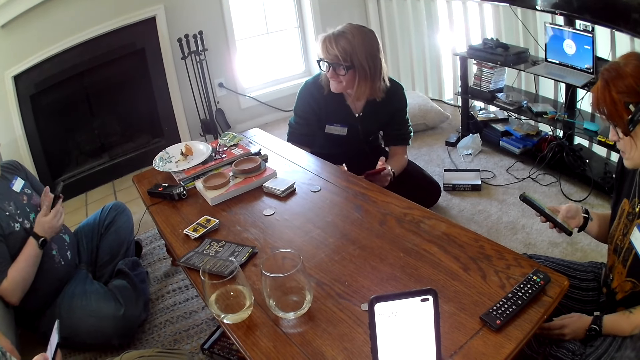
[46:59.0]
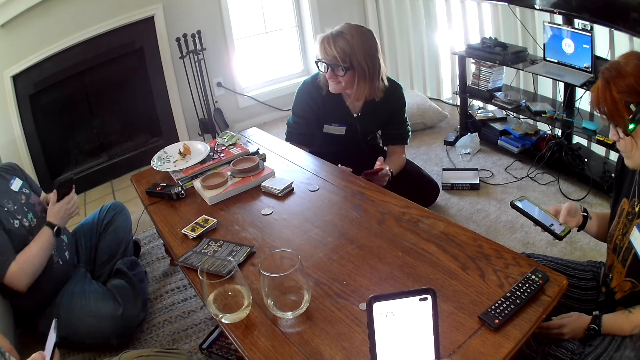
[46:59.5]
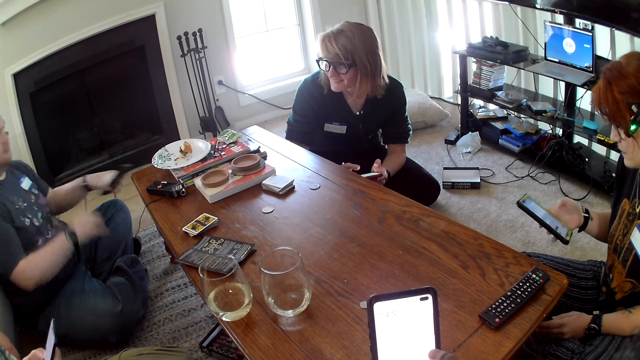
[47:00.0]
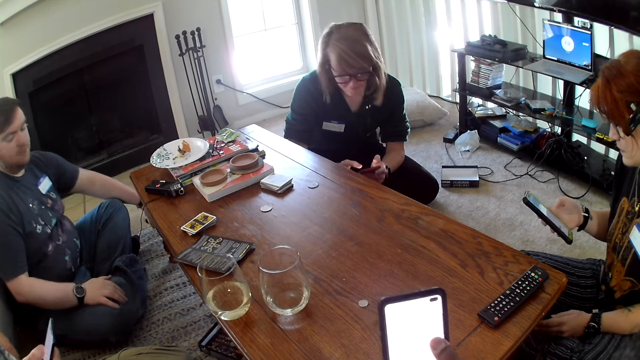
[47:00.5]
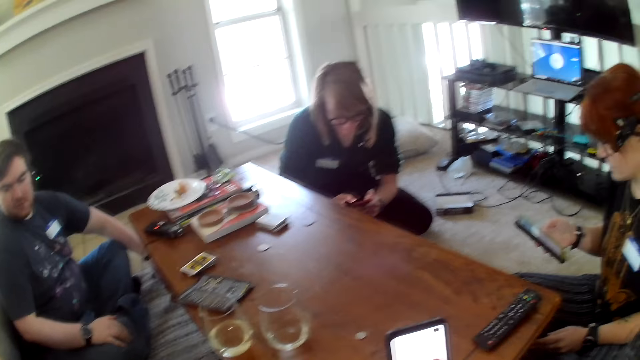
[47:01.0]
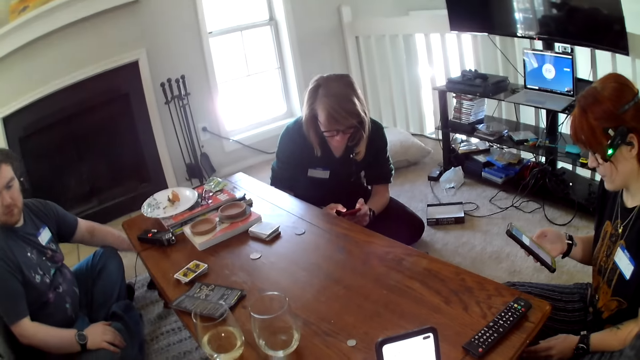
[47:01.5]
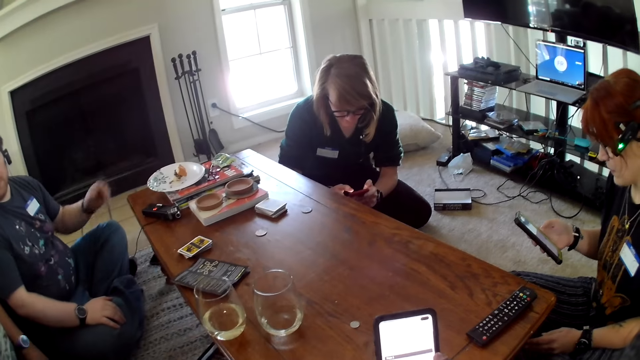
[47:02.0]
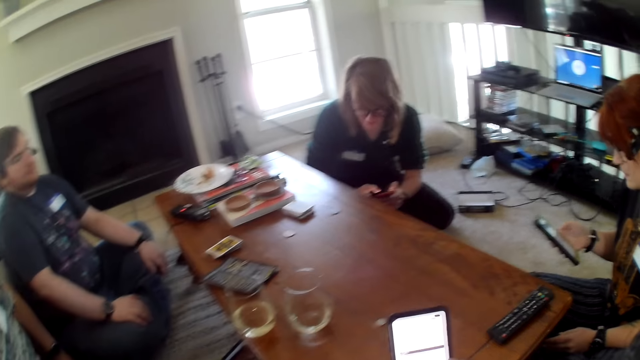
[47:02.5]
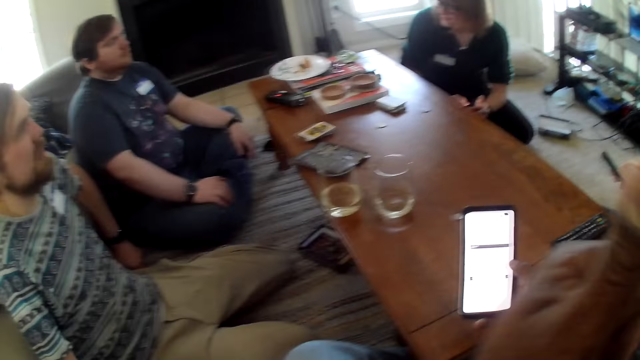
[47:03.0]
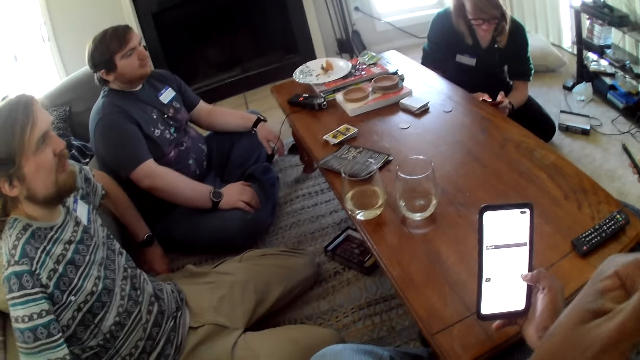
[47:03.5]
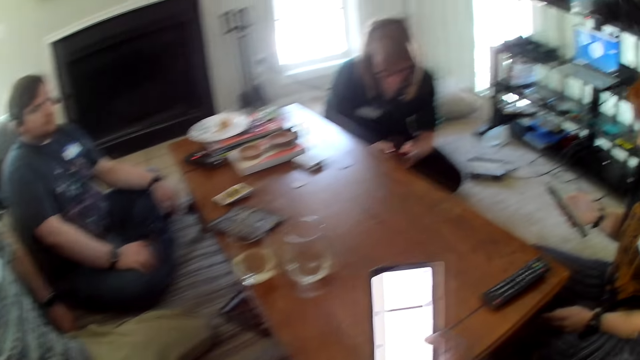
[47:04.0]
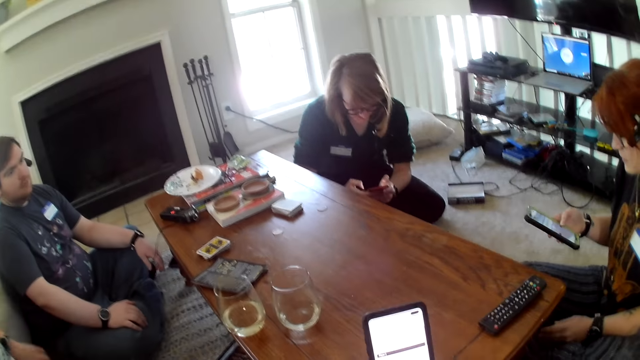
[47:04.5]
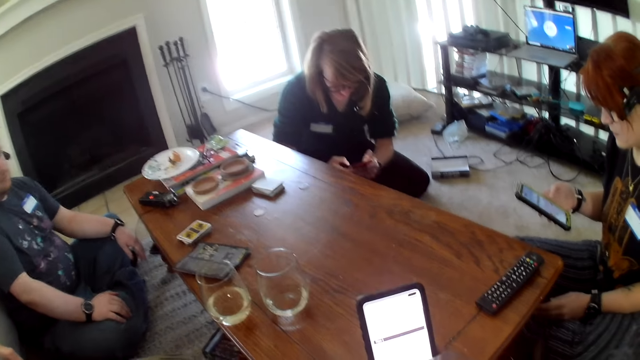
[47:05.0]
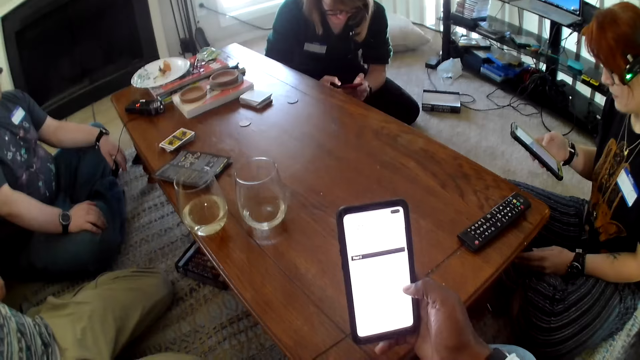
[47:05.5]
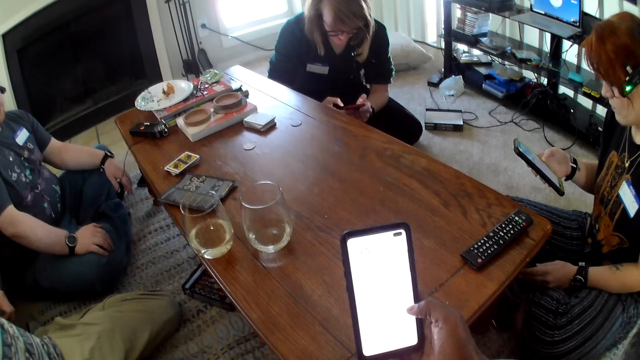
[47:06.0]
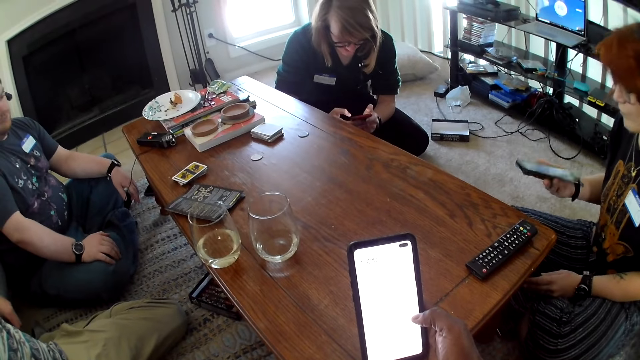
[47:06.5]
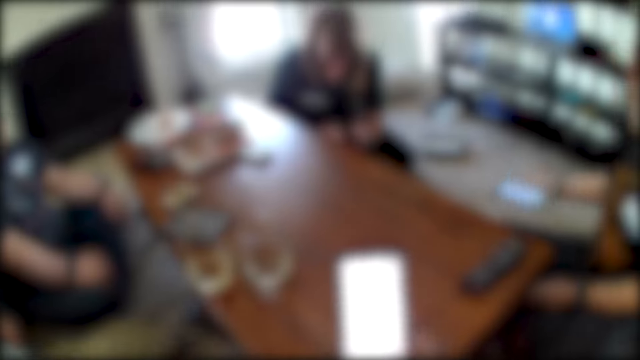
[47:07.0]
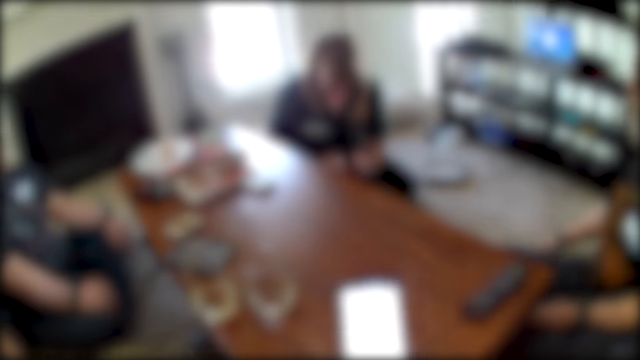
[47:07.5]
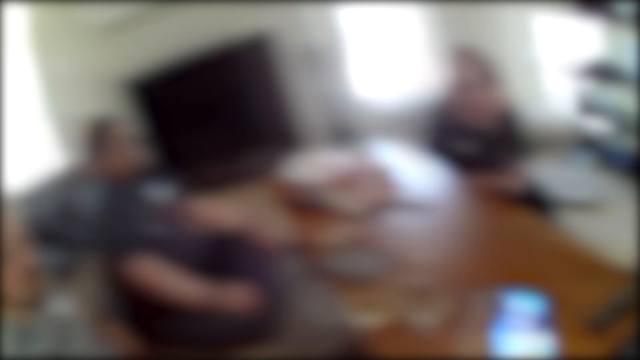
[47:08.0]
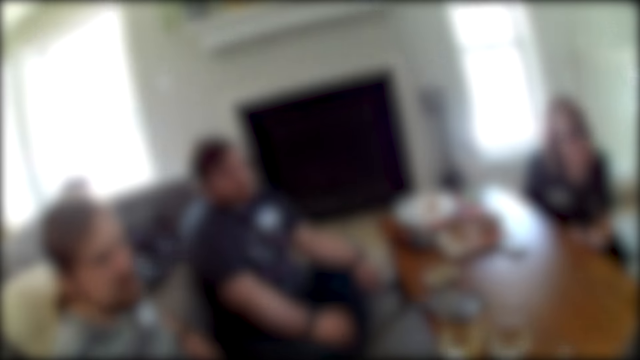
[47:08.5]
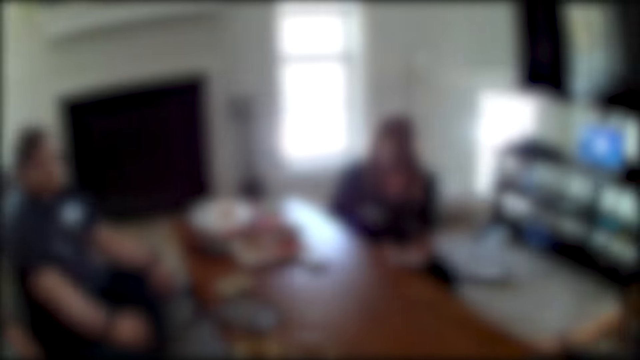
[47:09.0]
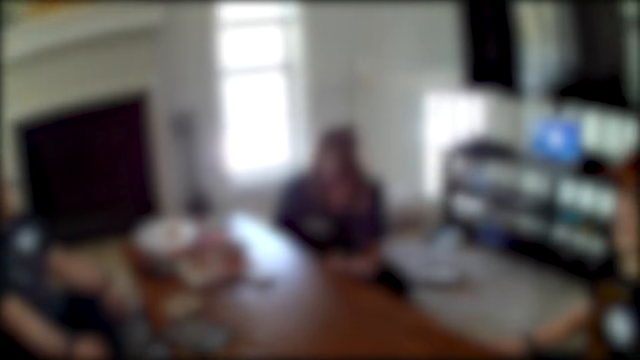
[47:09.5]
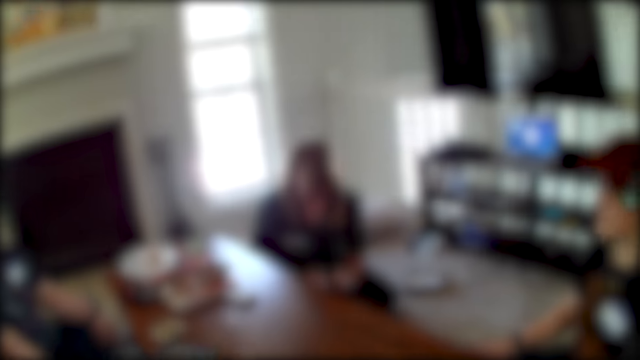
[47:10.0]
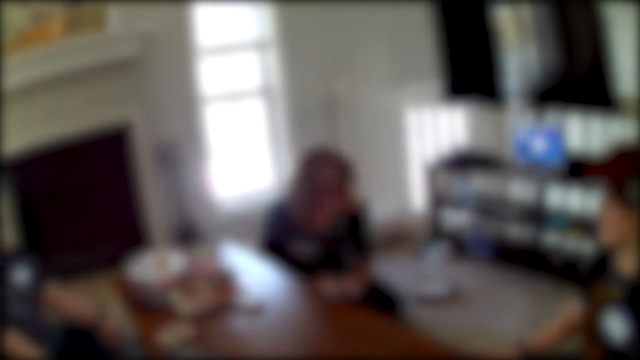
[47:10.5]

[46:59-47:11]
A person places down a phone. The camera wearer wipes his face with his hand.

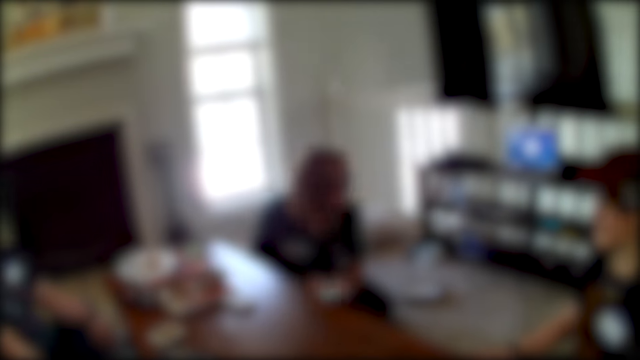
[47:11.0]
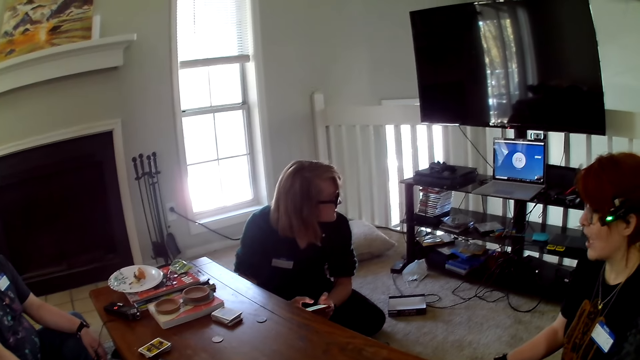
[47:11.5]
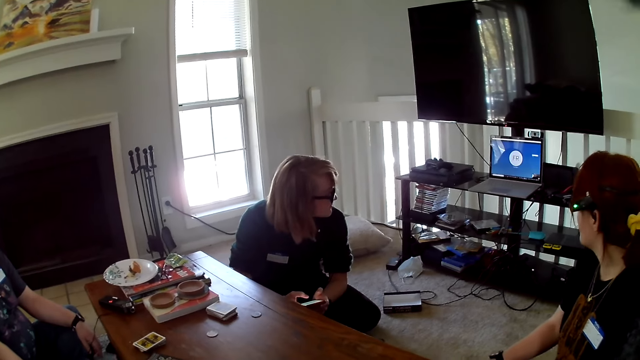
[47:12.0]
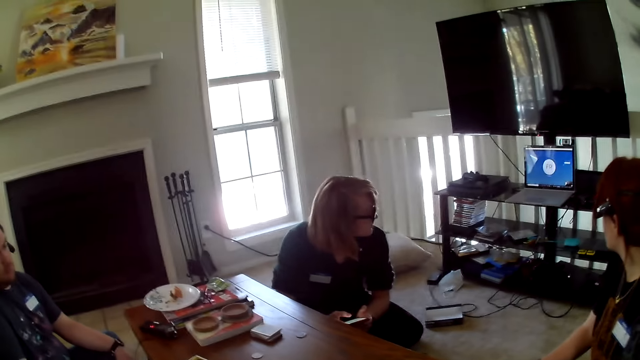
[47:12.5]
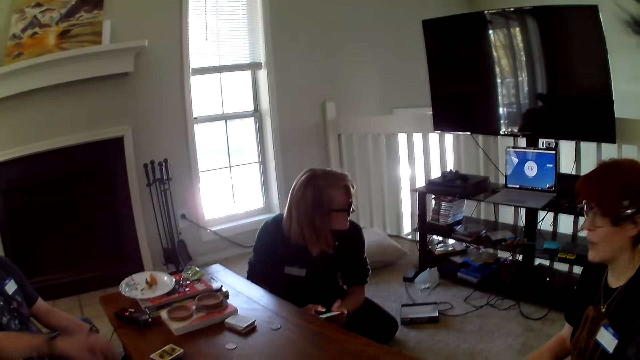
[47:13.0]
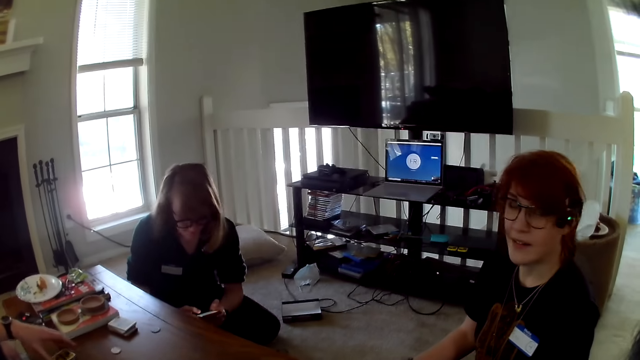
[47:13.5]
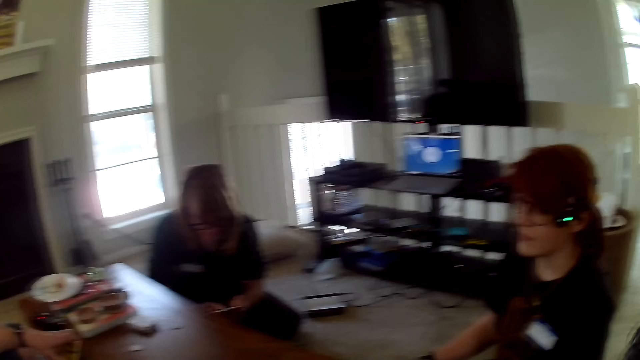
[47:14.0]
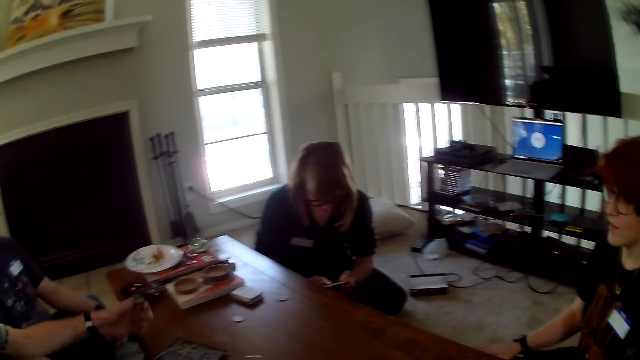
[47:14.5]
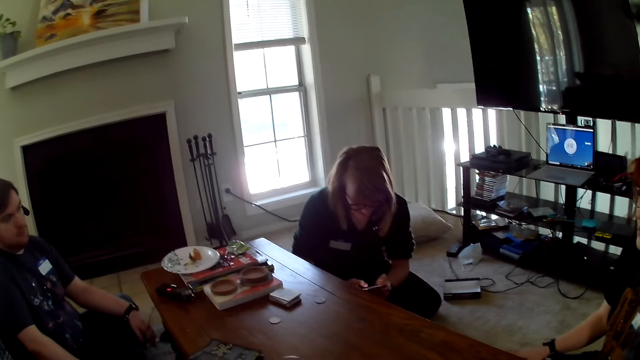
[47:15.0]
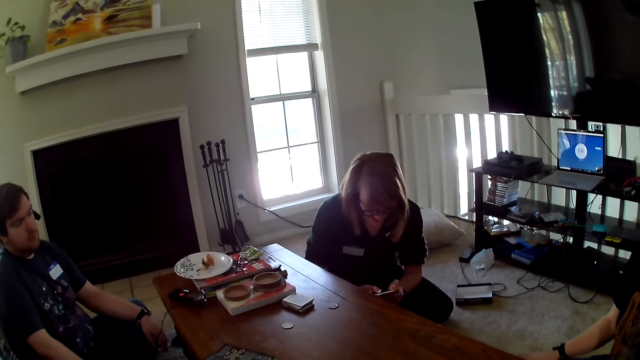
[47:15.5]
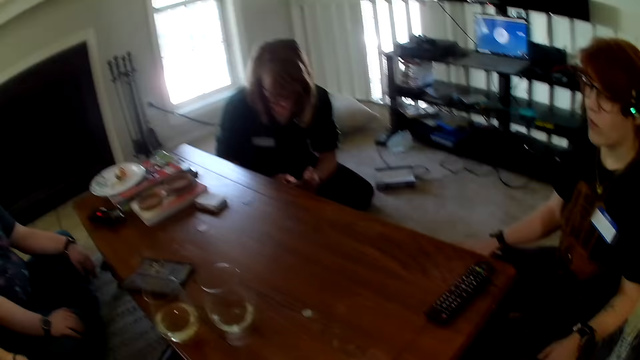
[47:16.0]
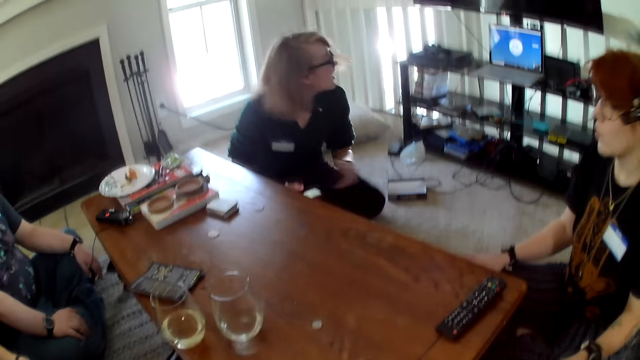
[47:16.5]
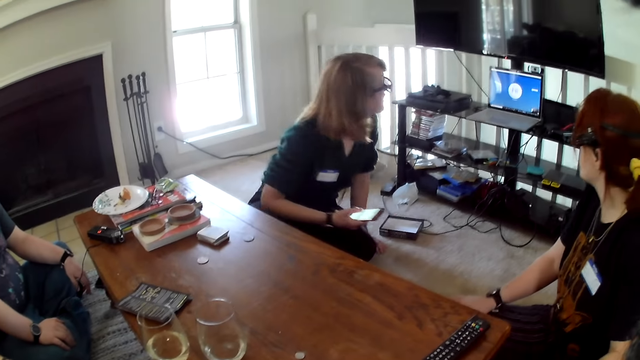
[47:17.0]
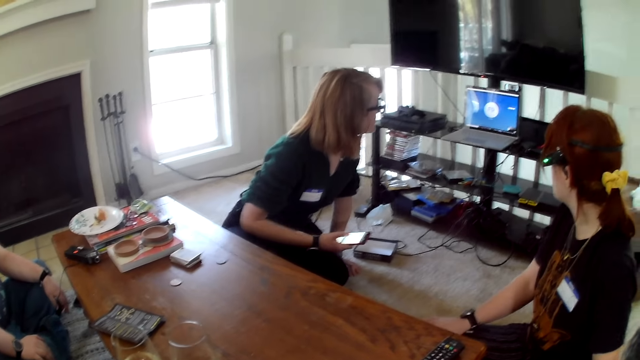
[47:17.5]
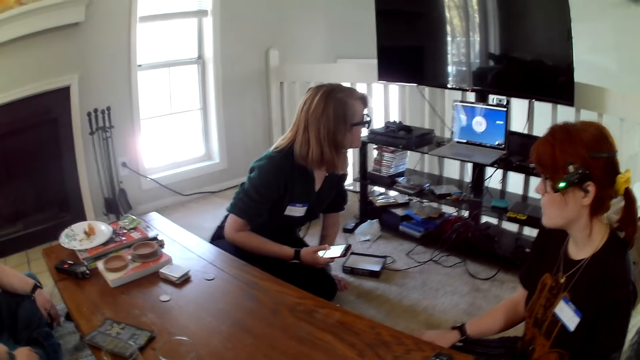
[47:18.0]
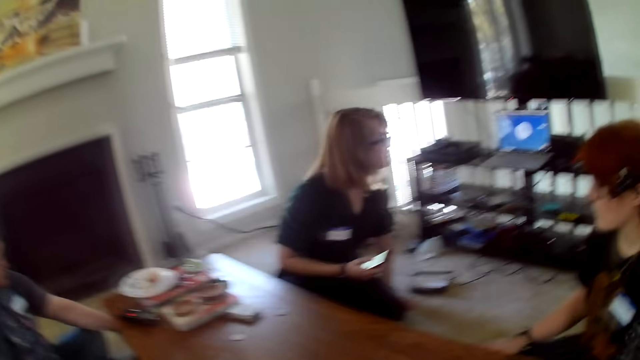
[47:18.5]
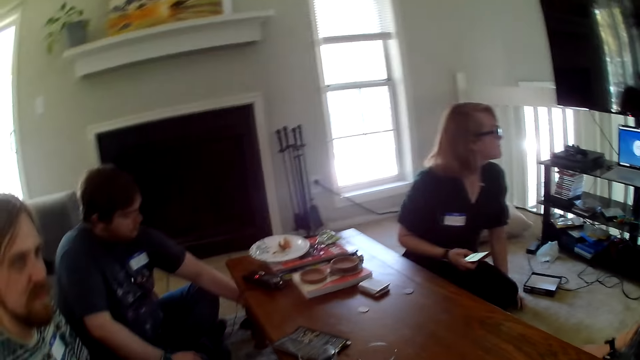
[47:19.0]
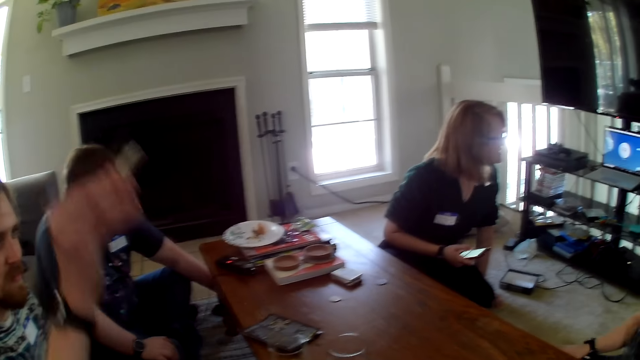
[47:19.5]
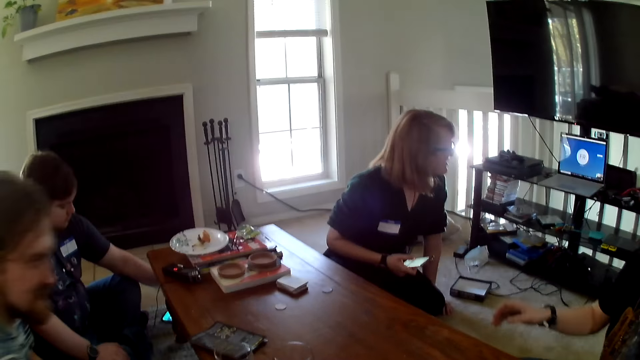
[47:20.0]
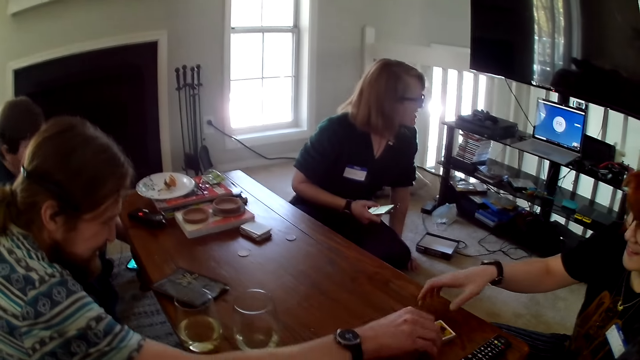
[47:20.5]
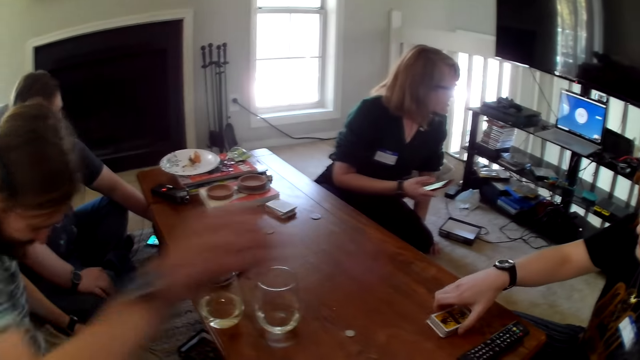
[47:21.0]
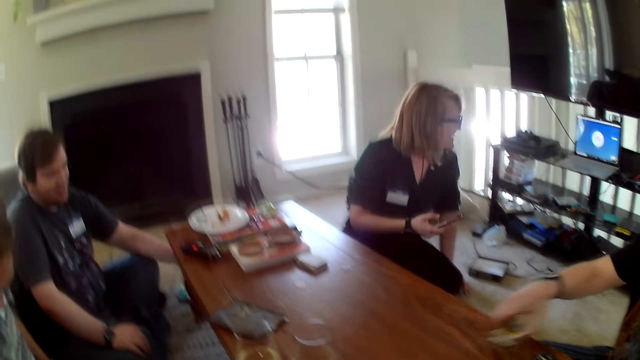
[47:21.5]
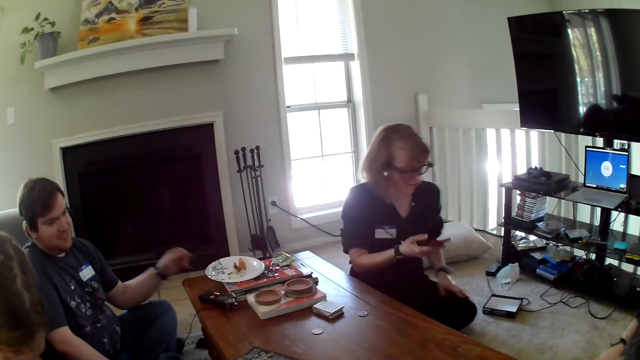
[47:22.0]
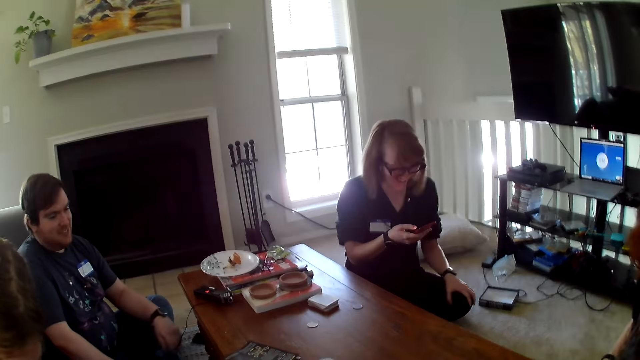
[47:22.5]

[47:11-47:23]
A person raises his hand. Another person picks up cards.
